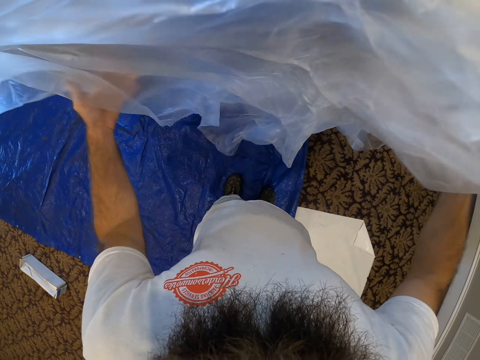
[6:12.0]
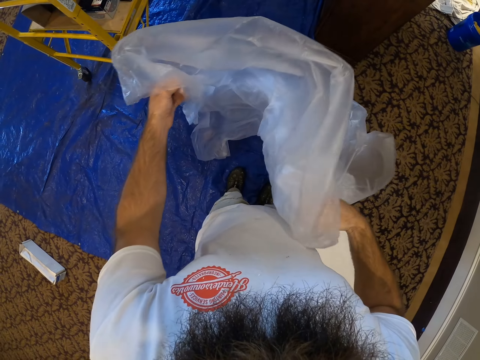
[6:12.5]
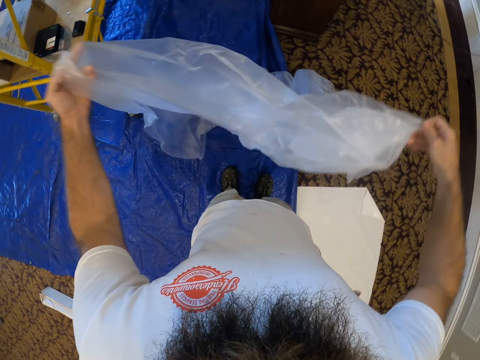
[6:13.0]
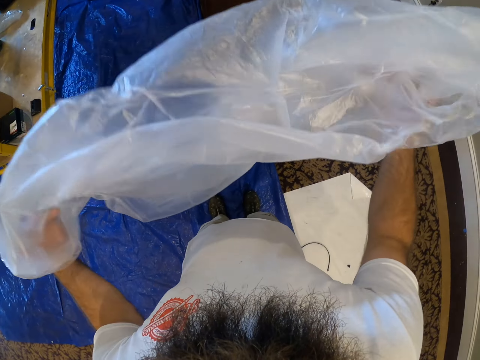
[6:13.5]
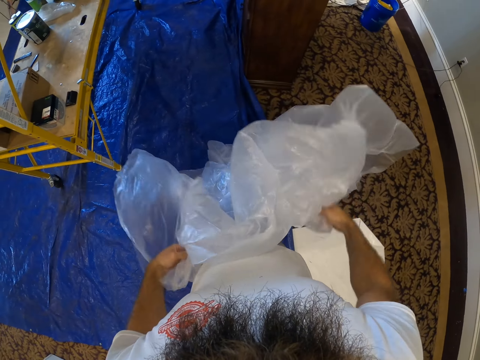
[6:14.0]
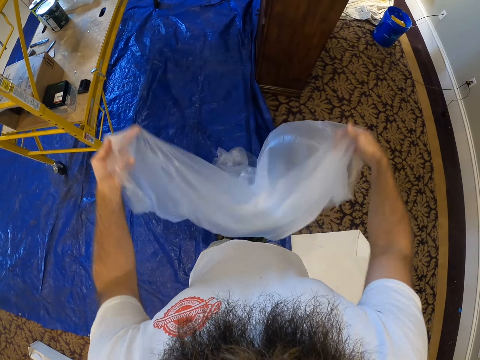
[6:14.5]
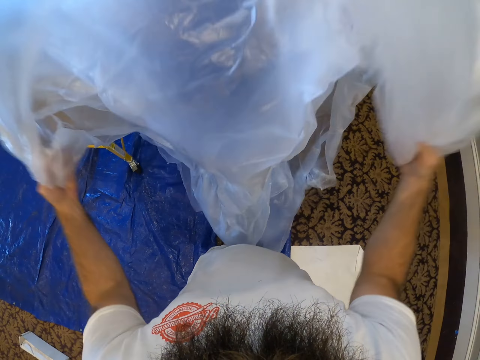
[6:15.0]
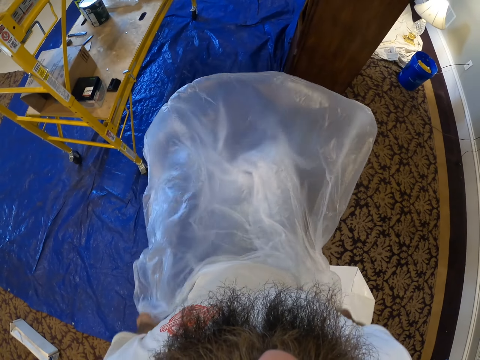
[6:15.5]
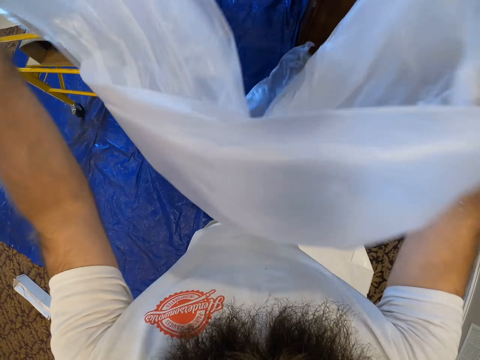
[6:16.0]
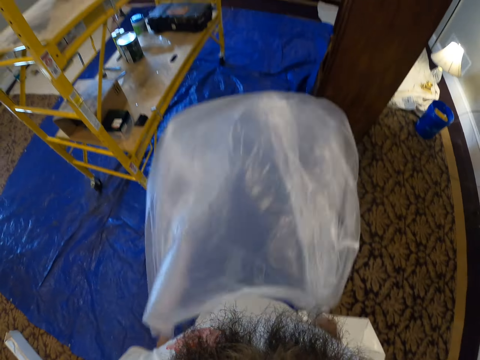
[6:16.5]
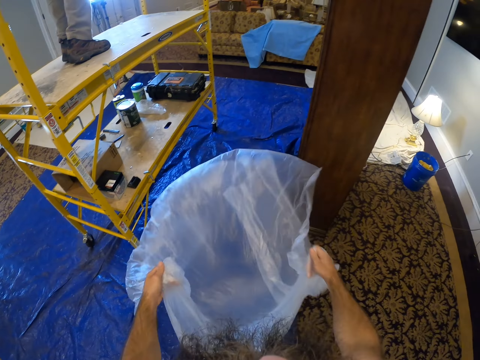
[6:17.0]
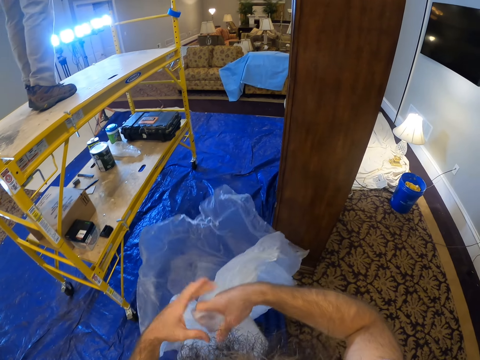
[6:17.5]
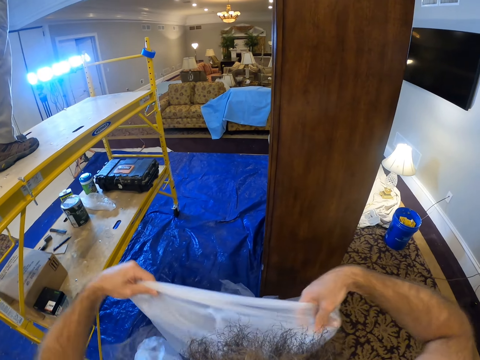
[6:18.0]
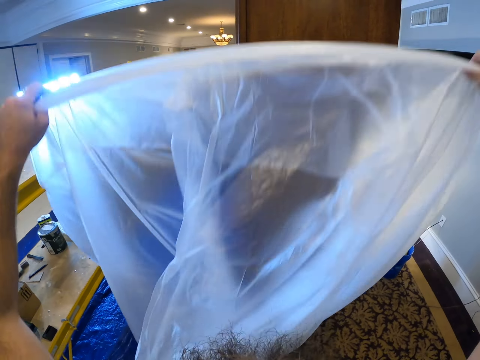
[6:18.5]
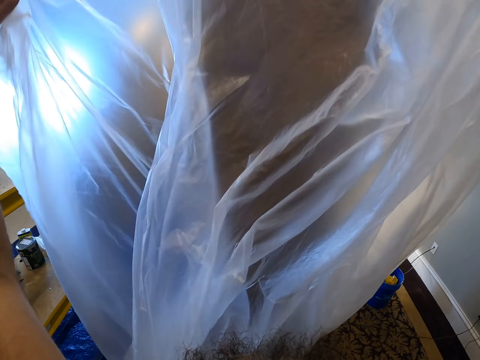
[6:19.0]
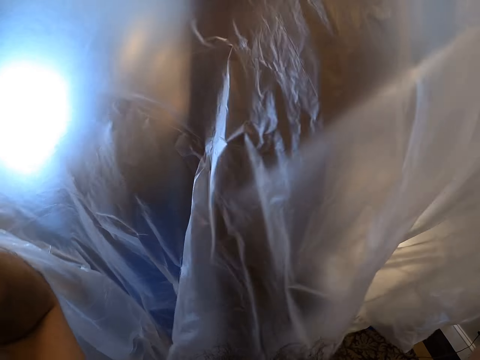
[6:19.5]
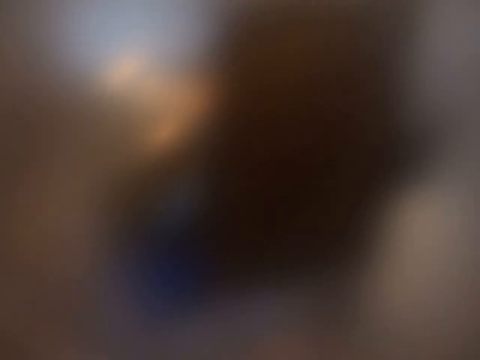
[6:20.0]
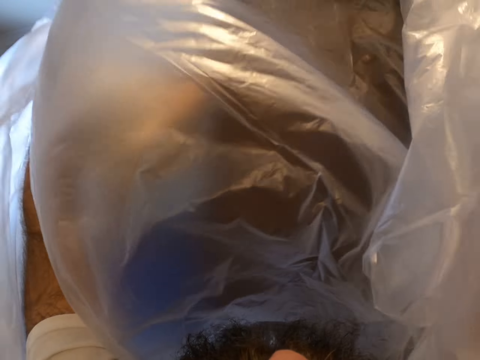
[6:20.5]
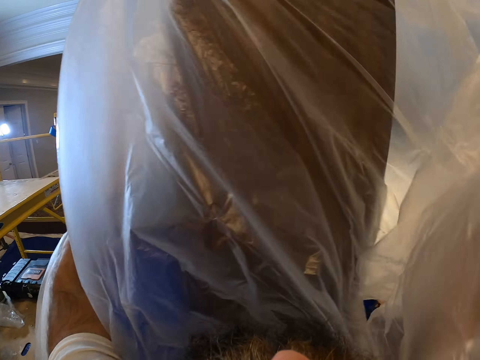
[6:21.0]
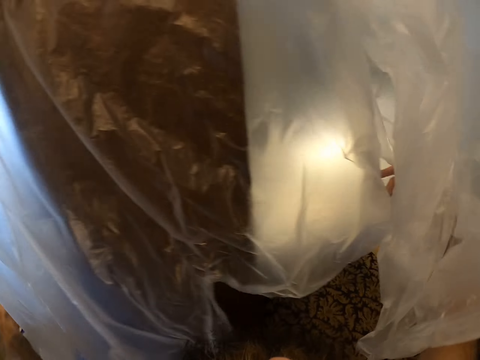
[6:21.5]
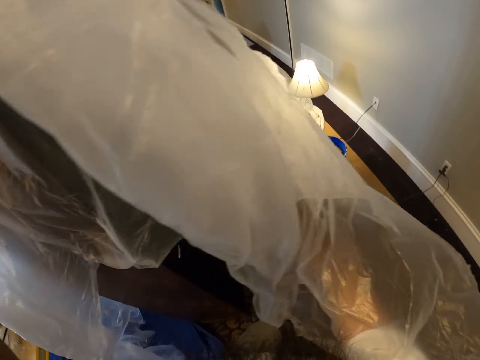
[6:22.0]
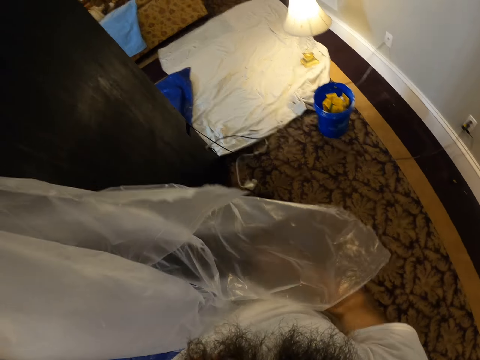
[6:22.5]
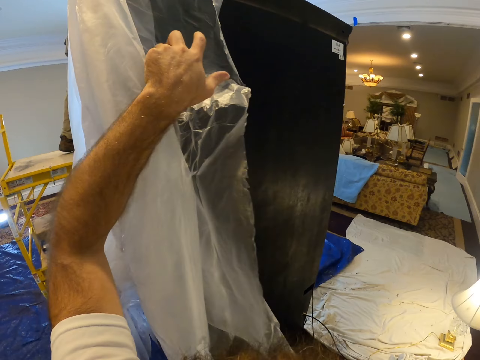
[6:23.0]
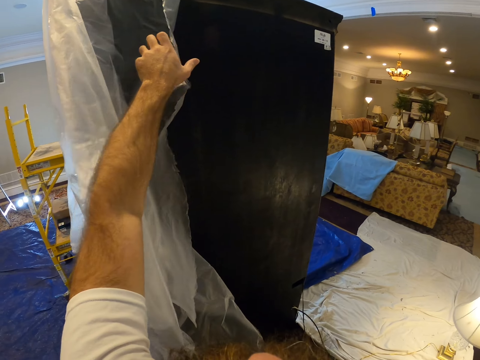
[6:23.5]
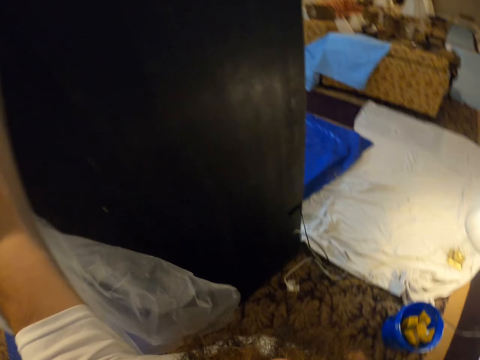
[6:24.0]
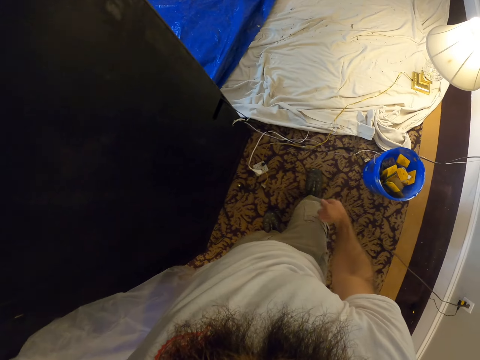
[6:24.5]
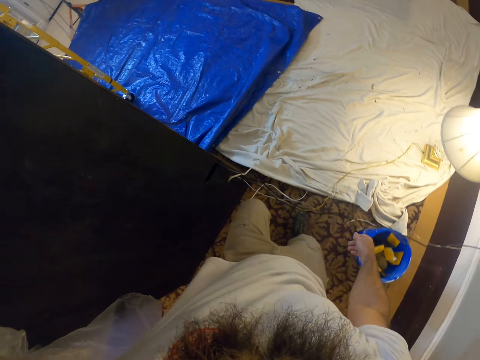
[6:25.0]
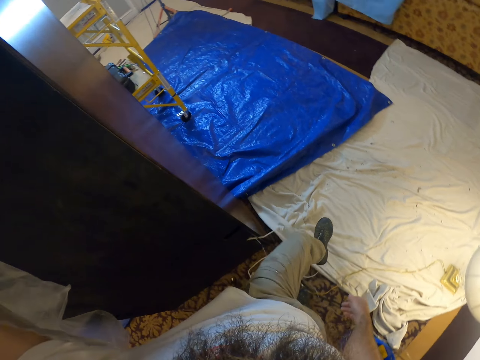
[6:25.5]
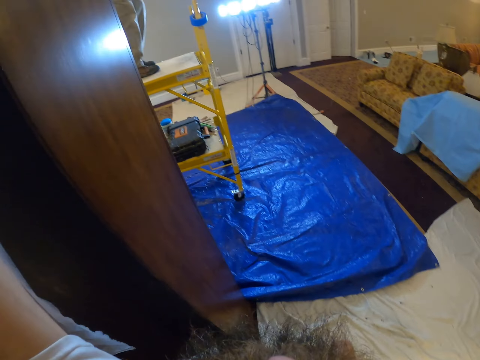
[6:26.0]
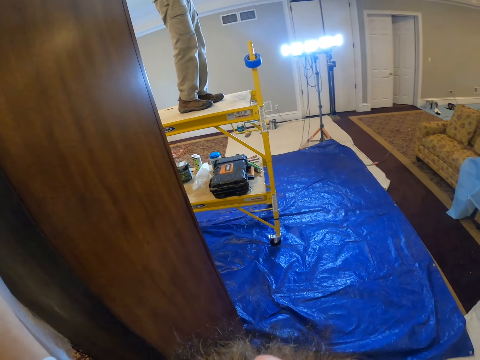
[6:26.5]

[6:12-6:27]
The camera wearer moves the polythene sheet. They move the polythene sheet again. They move to a cupboard in the room. They wrap the cupboard with the plastic wrap with both hands.

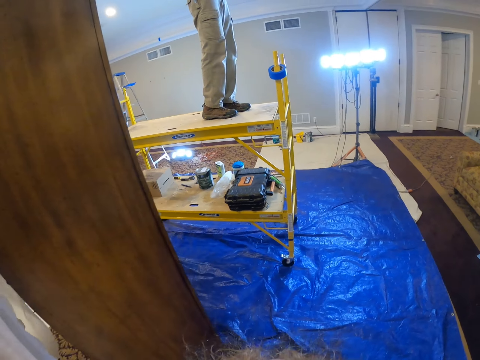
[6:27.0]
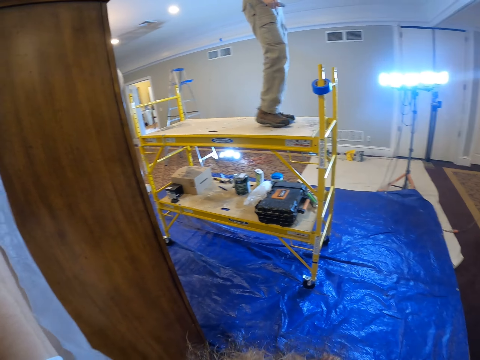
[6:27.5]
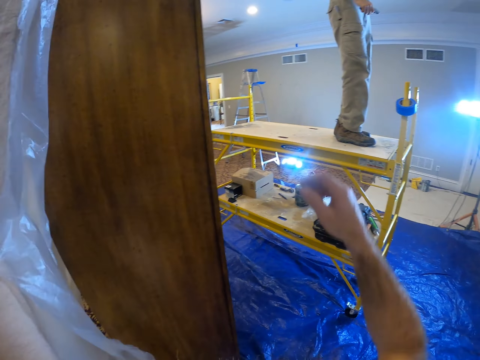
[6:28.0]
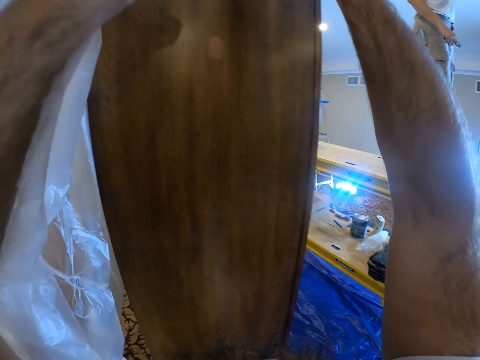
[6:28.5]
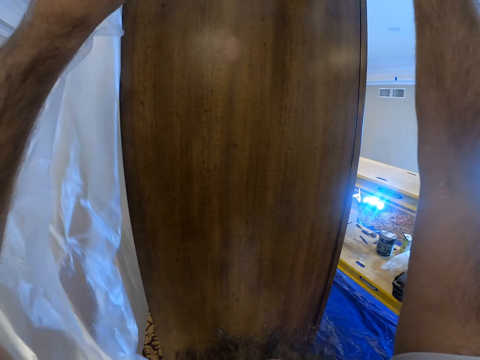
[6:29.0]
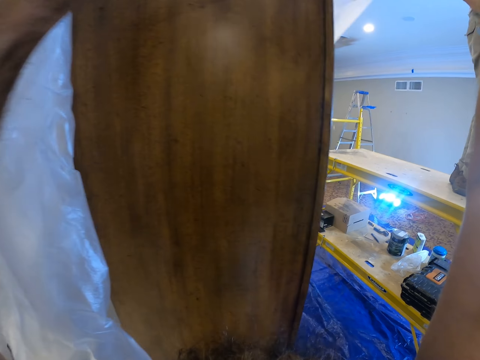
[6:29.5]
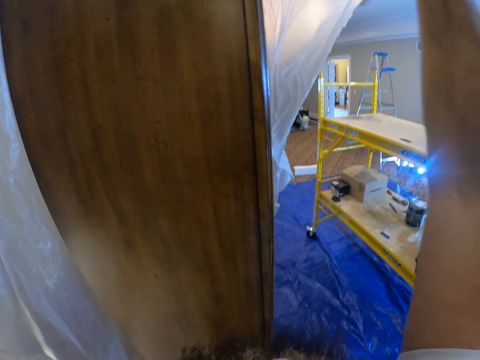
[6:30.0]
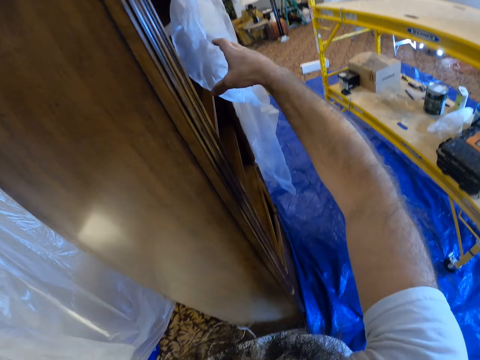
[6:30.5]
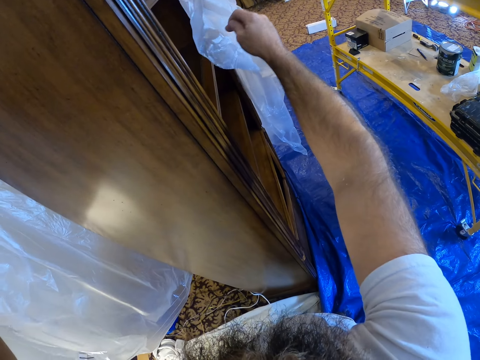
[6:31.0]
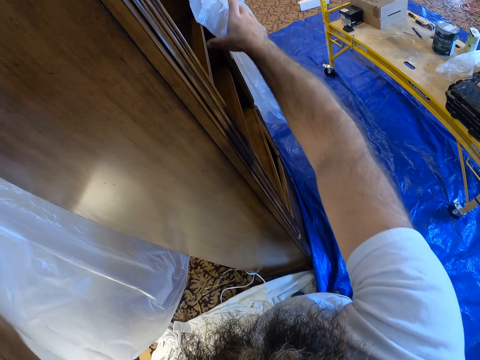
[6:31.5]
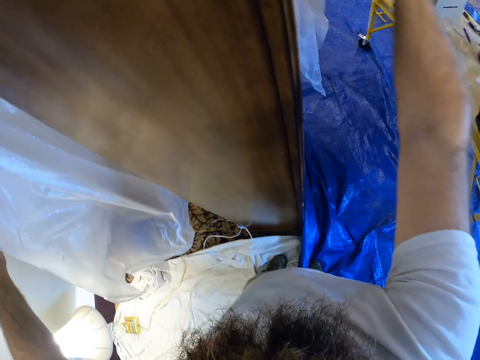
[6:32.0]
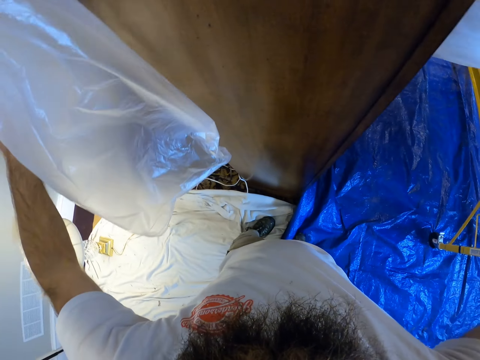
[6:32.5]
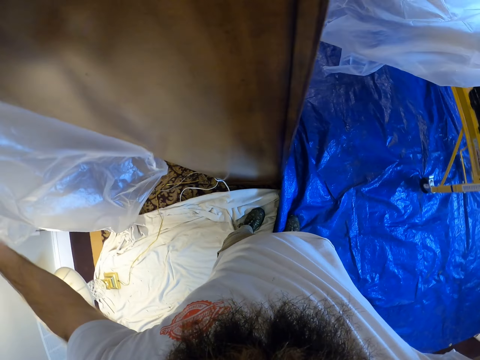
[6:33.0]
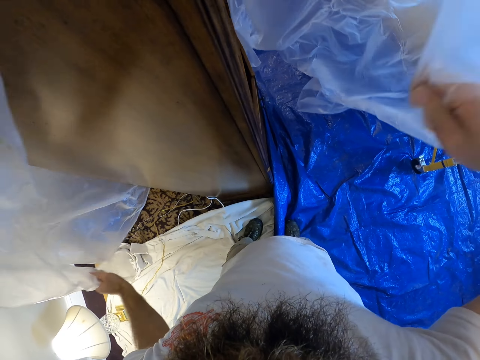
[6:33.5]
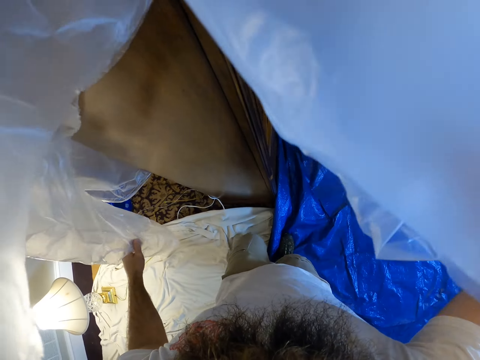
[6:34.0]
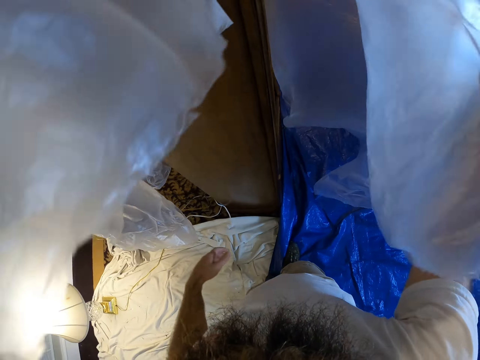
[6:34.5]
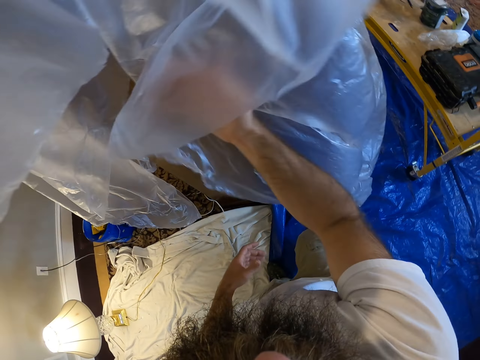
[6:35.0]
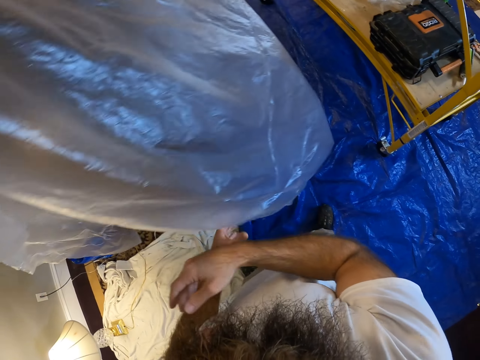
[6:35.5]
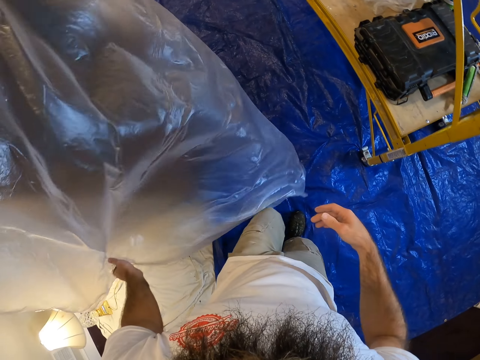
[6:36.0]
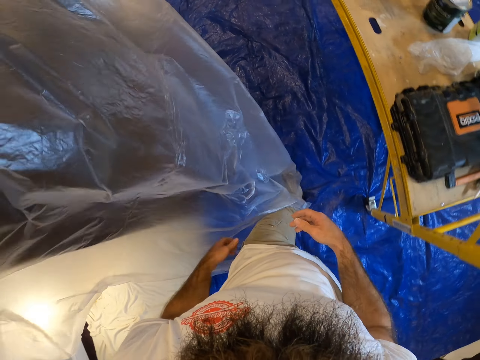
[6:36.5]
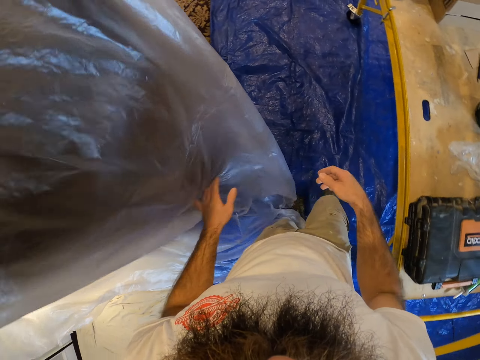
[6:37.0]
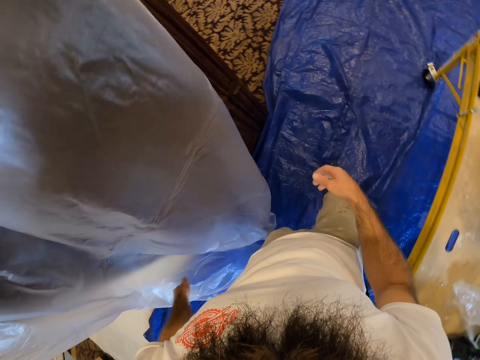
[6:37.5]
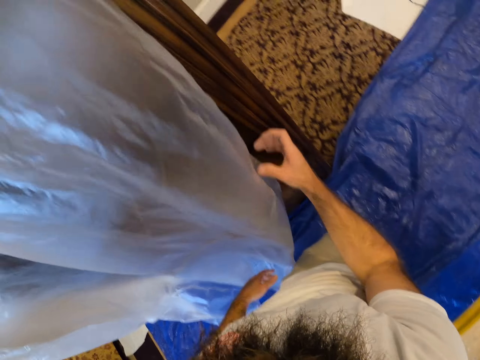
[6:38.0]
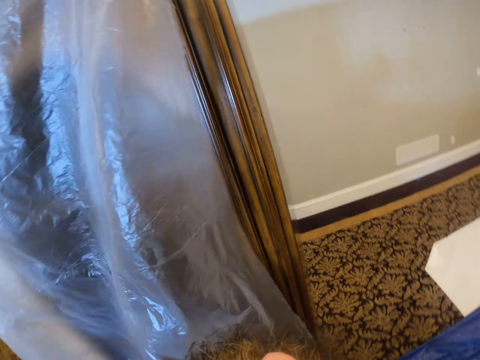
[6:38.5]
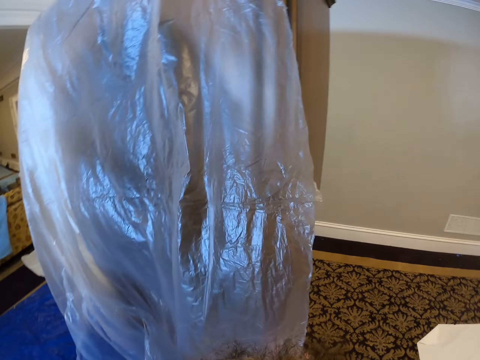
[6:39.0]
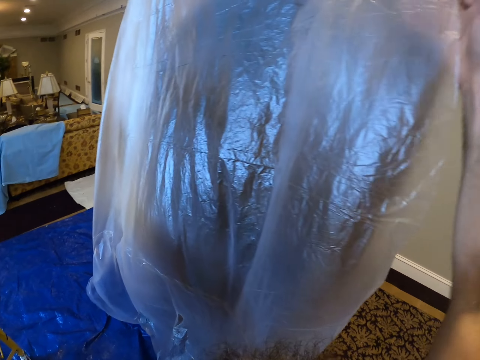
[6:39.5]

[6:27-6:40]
The camera wearer covers the cabinet with a polythene sheet. They pull the polythene sheet.
